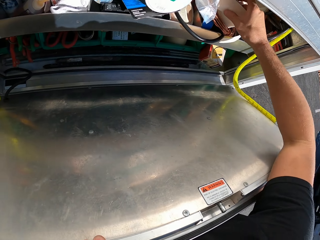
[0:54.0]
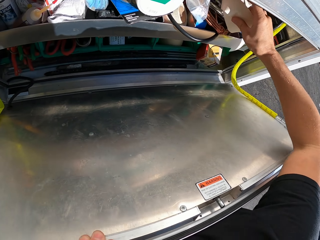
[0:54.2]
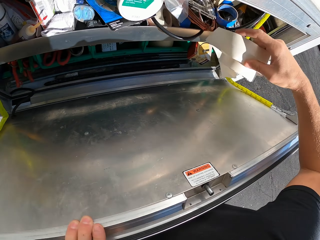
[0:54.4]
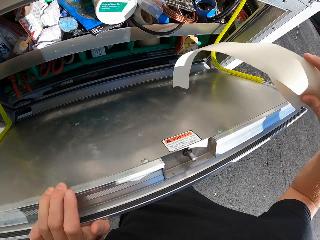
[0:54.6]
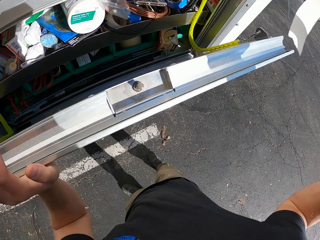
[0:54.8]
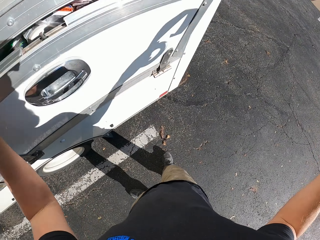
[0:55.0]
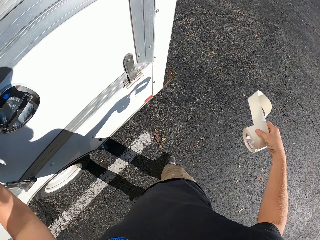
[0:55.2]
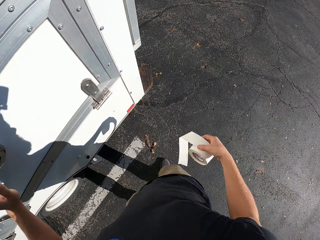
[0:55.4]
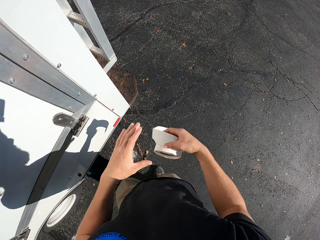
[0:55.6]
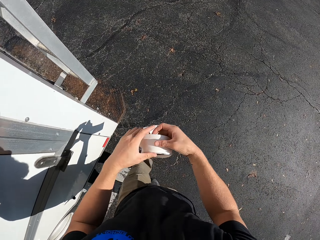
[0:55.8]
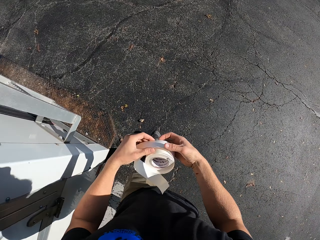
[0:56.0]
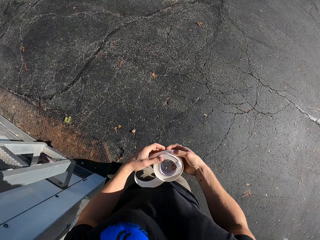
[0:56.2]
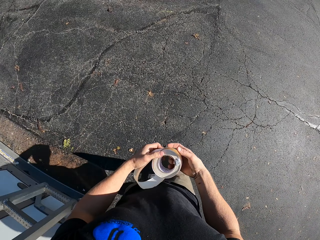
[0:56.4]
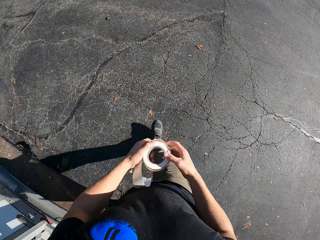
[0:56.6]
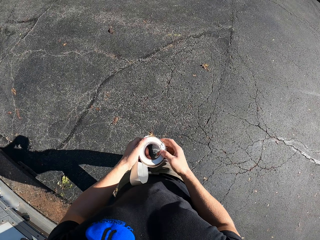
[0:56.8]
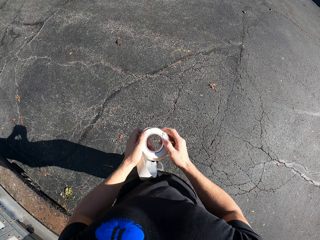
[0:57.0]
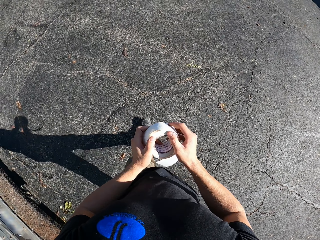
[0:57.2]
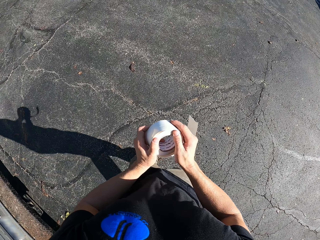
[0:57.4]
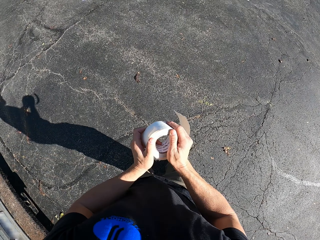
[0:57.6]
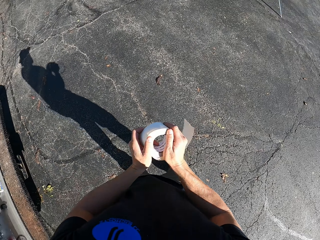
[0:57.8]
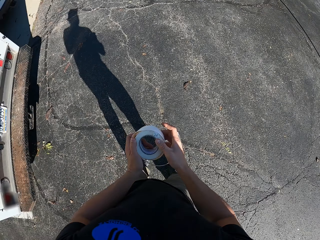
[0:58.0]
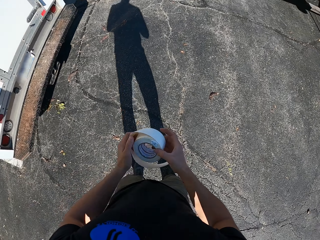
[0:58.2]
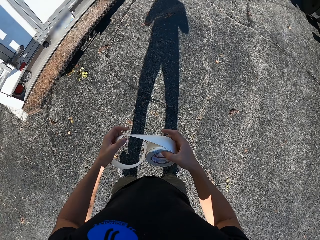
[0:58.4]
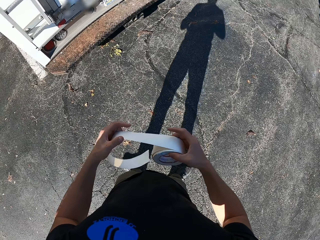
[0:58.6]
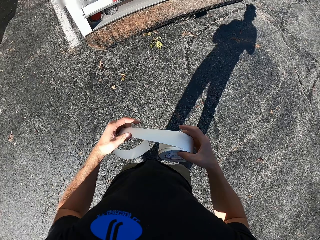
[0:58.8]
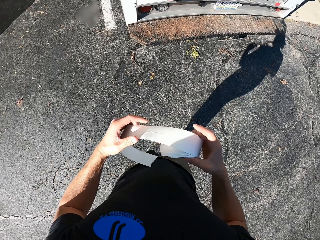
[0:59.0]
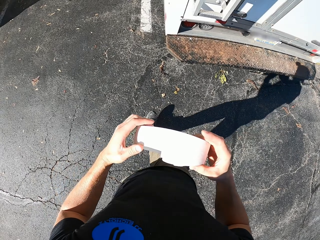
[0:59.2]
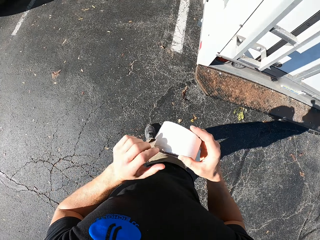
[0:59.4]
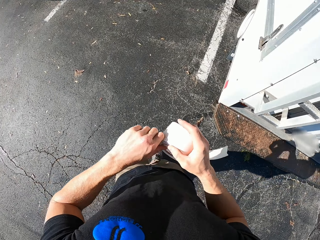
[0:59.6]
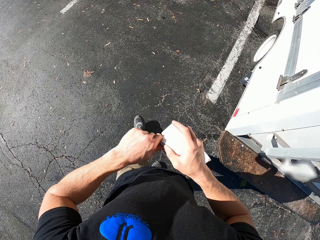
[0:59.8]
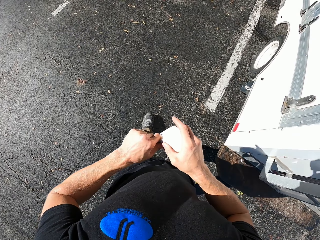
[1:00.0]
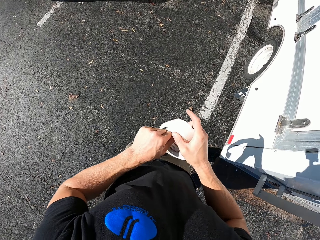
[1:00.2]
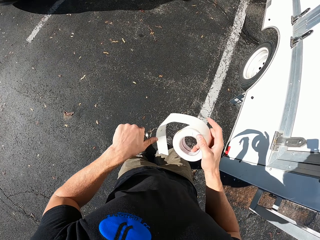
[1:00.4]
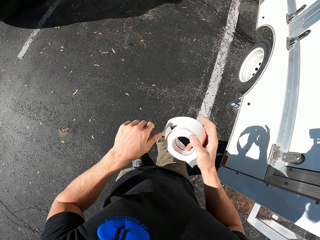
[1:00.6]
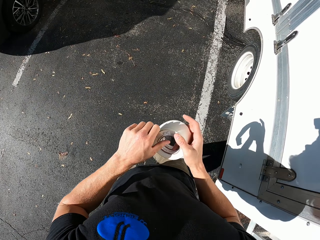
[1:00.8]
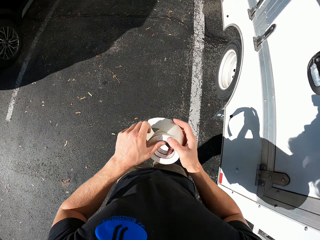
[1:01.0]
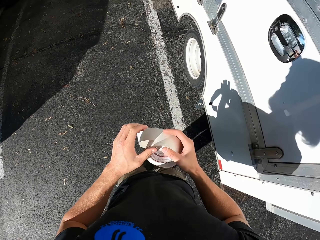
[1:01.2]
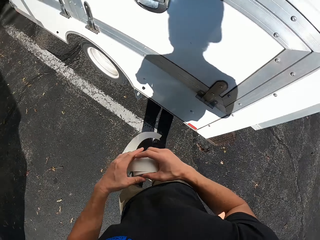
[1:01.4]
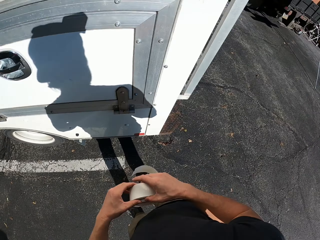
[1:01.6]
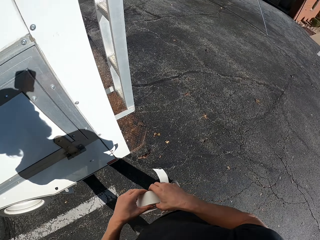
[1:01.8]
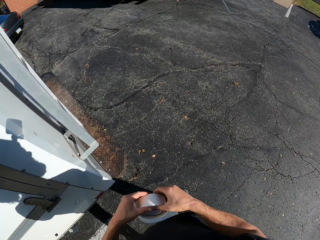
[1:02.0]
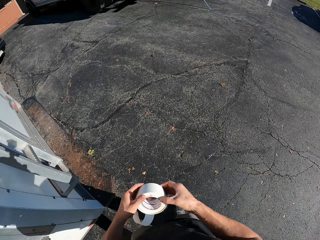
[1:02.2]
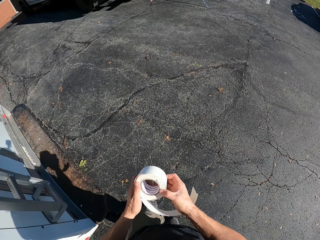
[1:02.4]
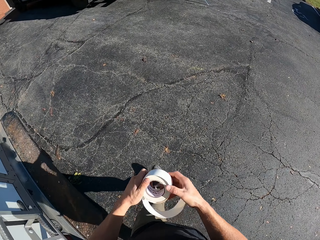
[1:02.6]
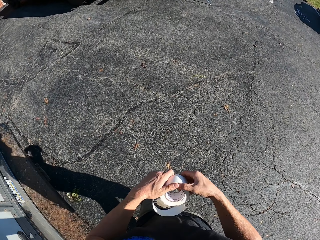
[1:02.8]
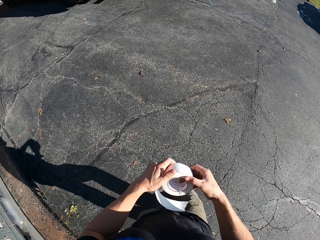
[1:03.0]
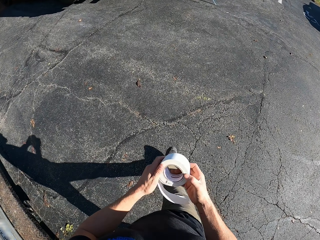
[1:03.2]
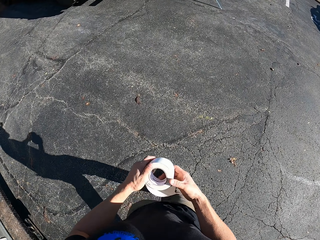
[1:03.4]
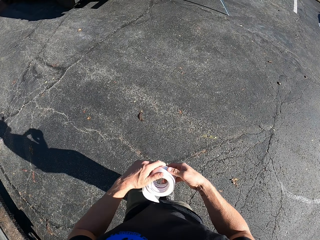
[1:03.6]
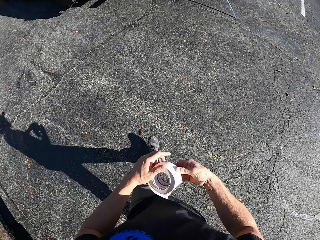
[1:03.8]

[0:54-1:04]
The camera wearer closes the caravans store door. They pick a sellotape or tape. They walk around in the compound. They adjust the tape.

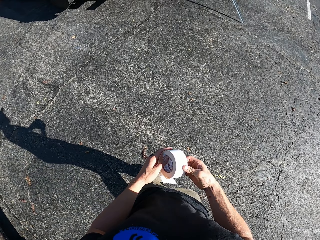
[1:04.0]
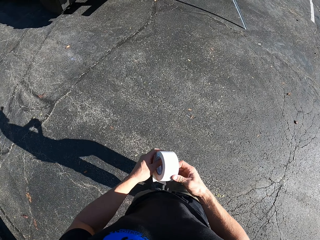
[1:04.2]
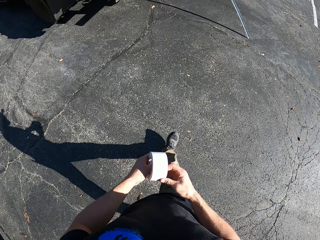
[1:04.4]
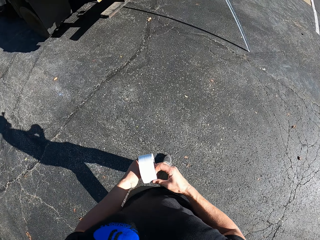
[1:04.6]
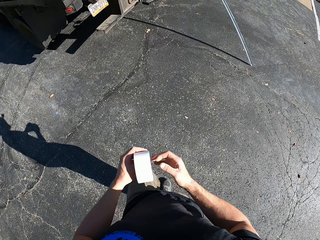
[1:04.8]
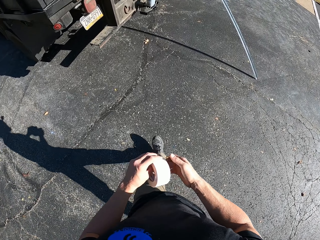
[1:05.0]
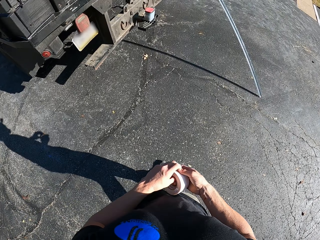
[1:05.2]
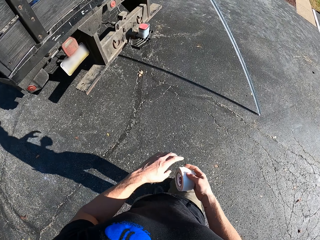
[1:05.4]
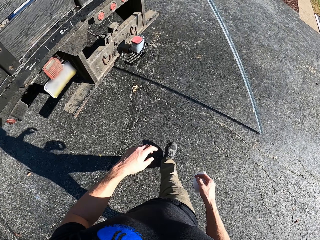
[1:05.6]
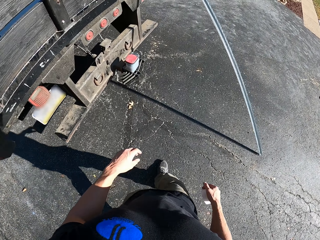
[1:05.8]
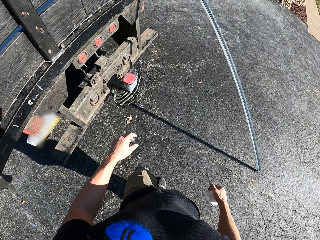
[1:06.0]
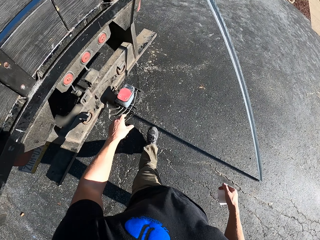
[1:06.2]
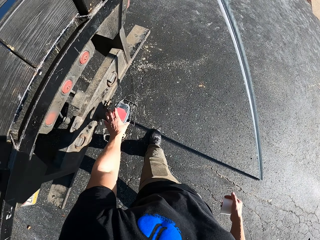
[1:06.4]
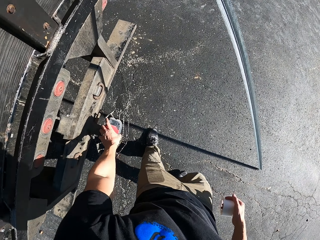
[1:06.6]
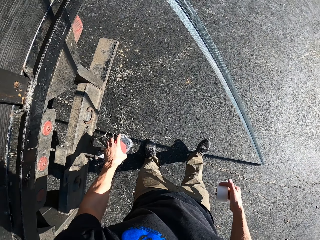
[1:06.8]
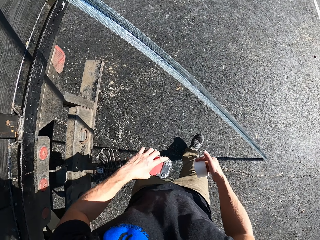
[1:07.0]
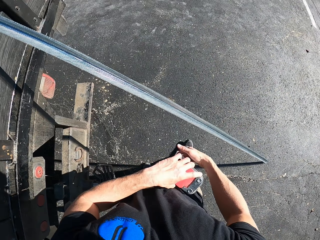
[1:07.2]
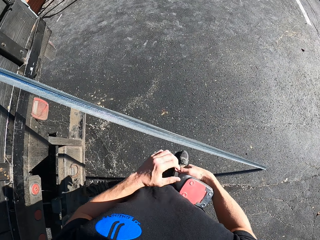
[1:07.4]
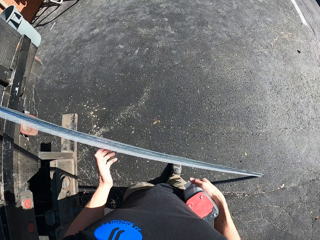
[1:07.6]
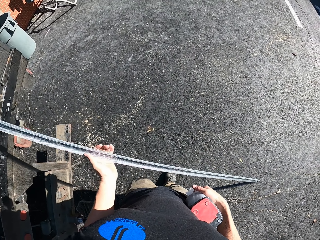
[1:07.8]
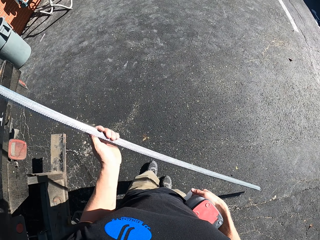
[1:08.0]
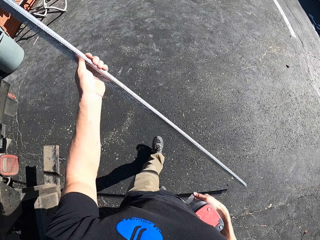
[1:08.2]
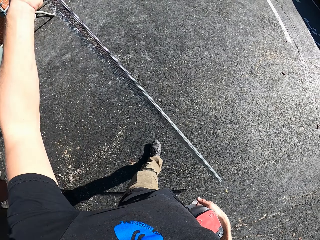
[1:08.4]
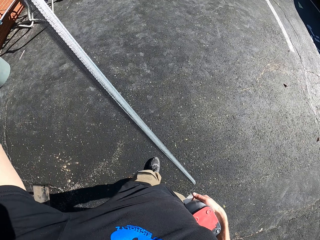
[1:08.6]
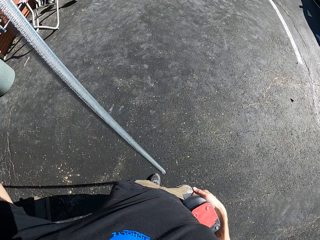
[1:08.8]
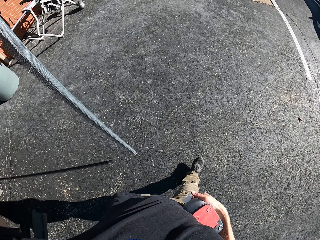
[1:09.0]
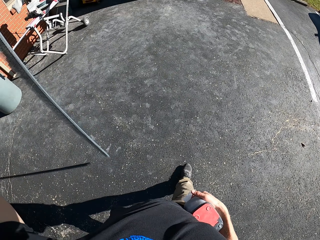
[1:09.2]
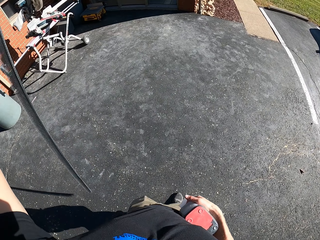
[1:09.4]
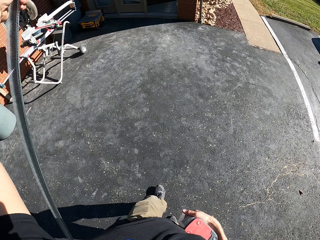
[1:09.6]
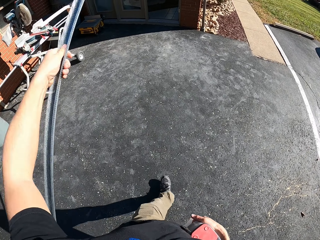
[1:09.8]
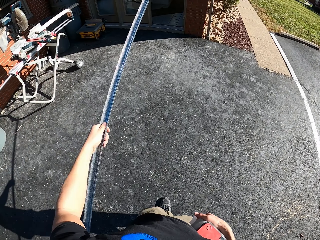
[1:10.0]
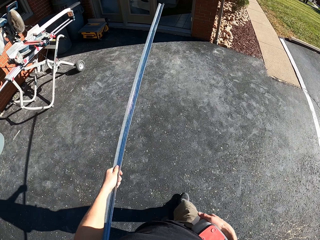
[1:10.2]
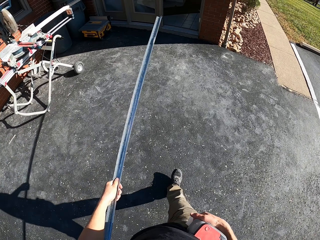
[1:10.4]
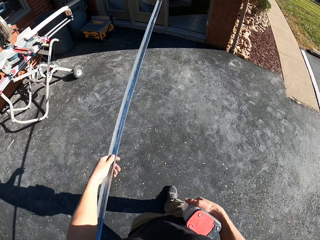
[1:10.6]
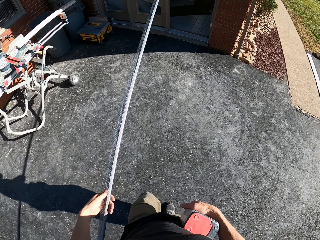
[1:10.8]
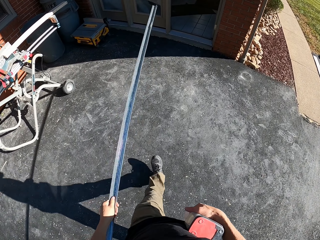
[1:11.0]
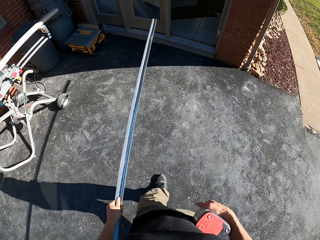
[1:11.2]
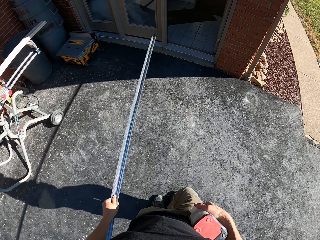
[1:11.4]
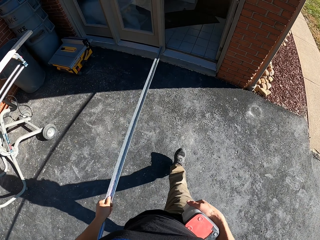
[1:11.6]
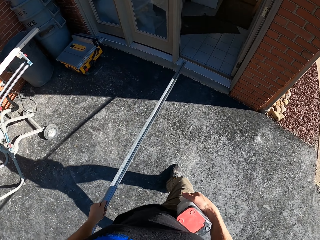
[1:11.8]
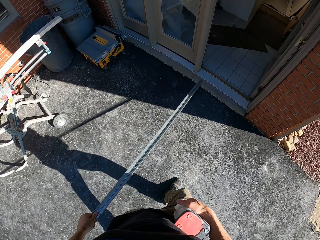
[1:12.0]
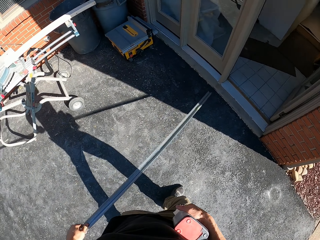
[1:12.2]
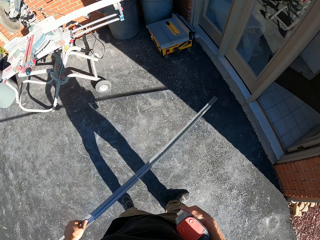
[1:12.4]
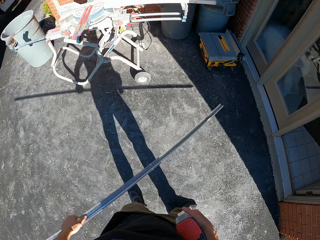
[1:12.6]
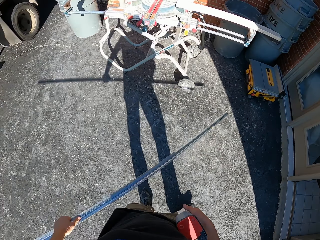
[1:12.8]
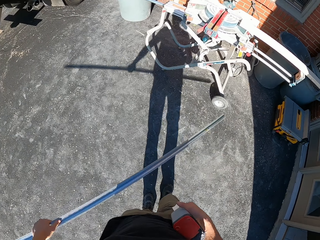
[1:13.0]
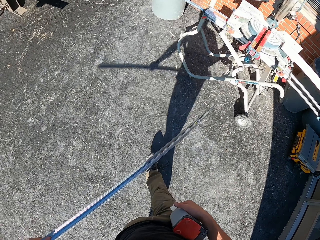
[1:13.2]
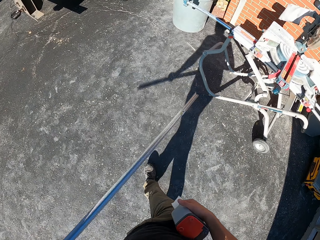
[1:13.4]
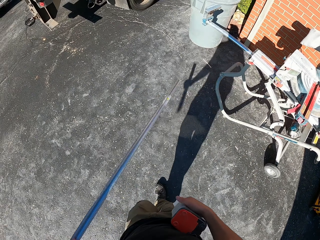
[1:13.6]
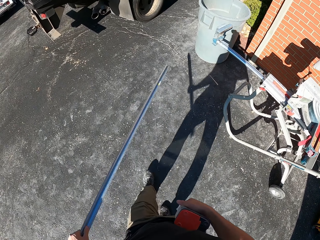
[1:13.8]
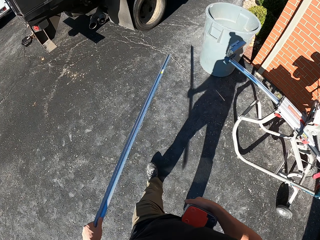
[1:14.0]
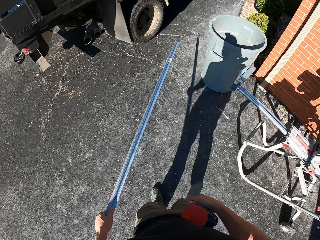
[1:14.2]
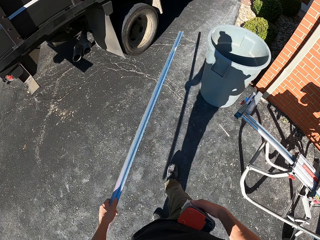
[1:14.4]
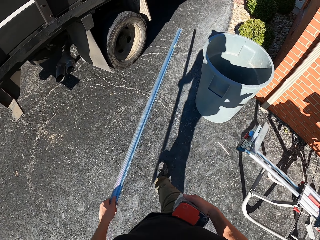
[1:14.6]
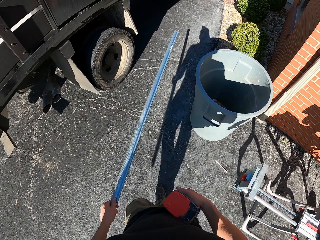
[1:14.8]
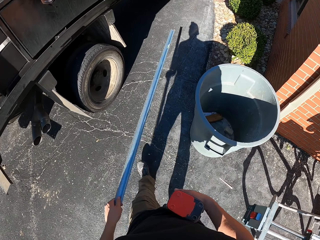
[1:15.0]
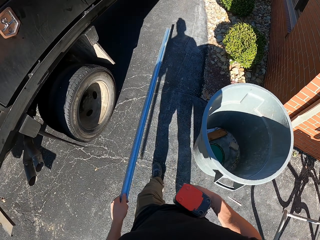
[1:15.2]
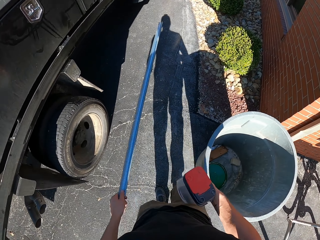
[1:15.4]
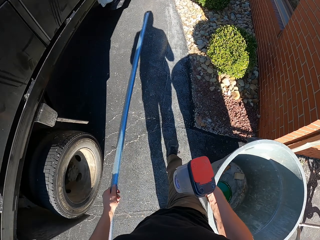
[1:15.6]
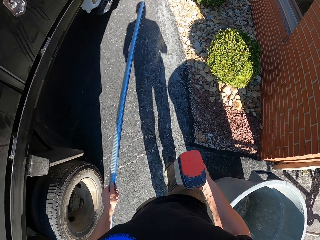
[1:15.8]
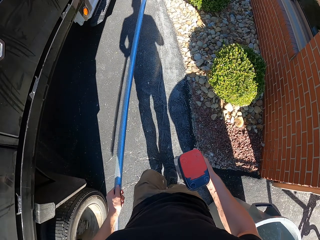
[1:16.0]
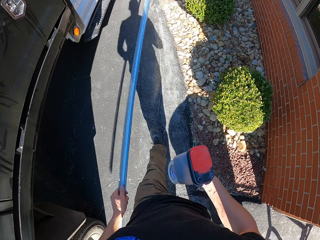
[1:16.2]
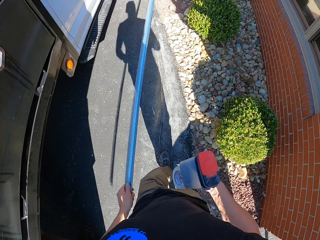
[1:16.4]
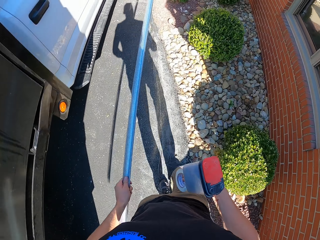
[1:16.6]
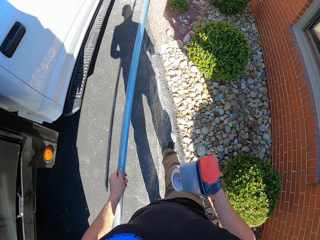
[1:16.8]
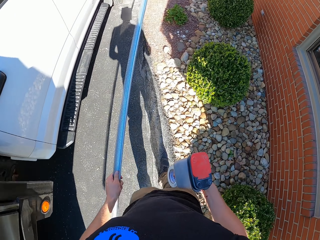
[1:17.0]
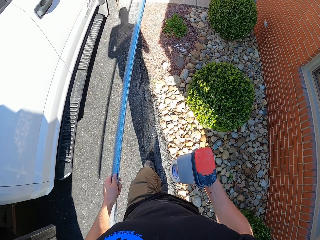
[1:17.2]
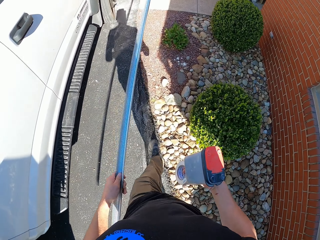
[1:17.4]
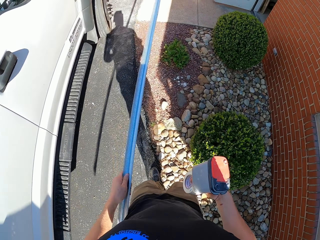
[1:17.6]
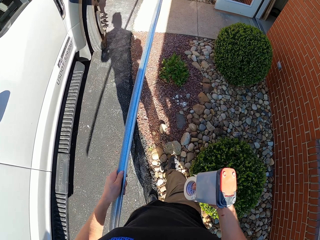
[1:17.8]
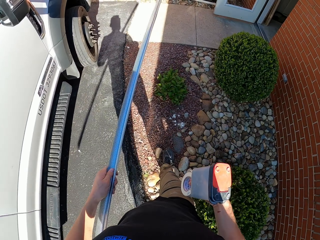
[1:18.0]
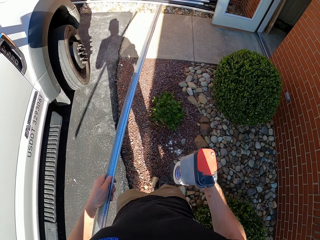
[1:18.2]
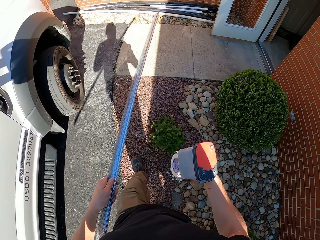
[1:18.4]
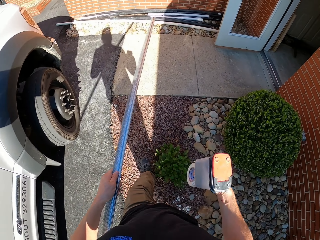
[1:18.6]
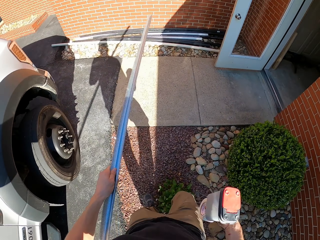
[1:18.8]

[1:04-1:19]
The camera wearer picks the container on the truck. They pick the meshes. They walk around in the compound.
